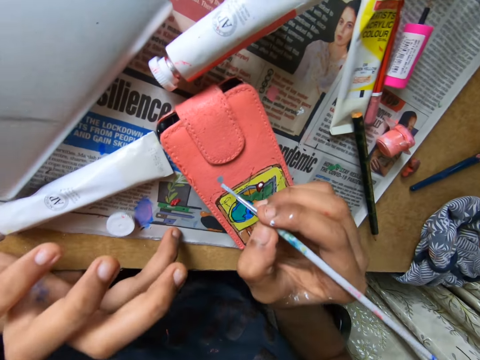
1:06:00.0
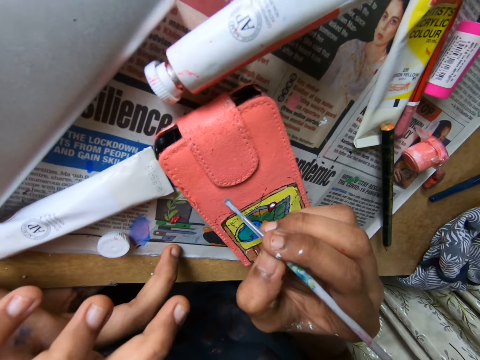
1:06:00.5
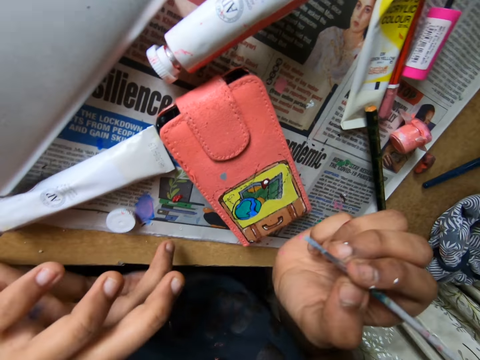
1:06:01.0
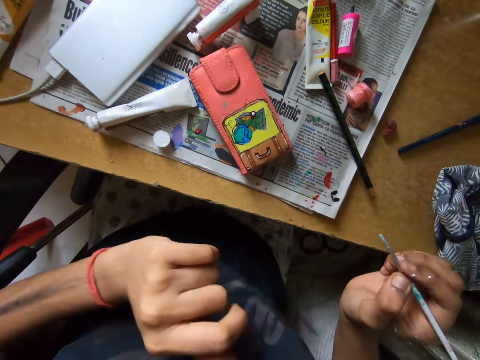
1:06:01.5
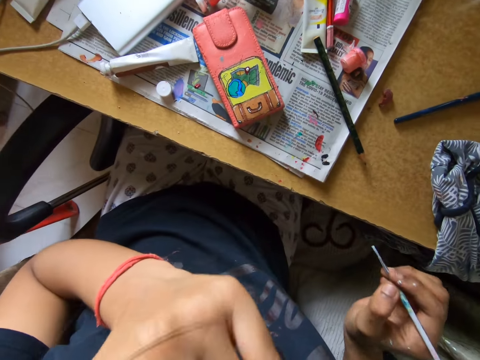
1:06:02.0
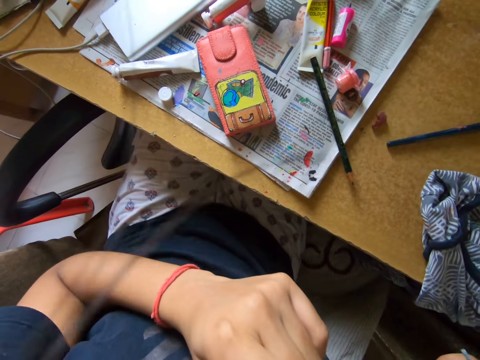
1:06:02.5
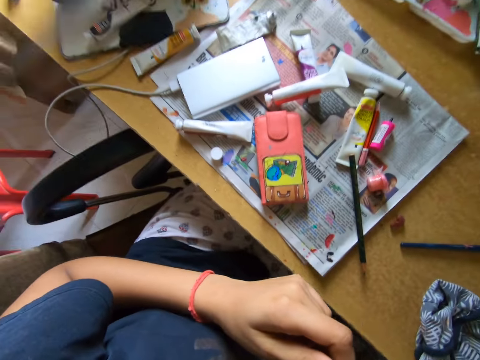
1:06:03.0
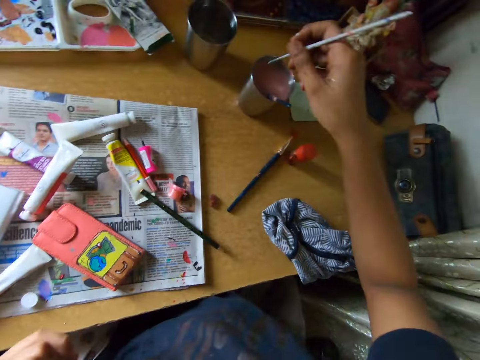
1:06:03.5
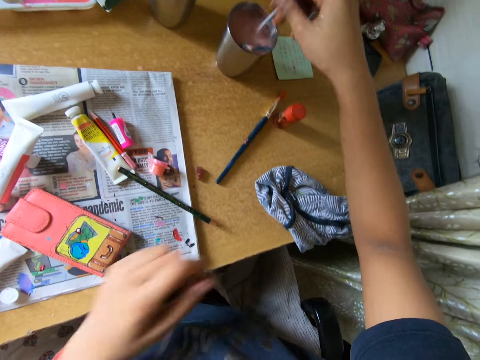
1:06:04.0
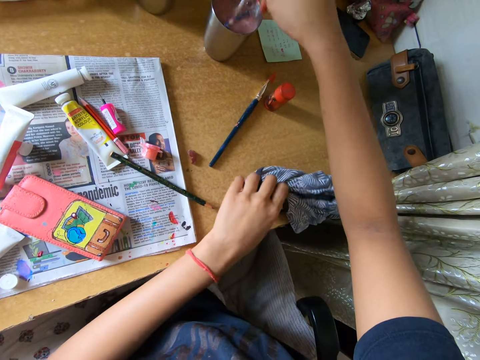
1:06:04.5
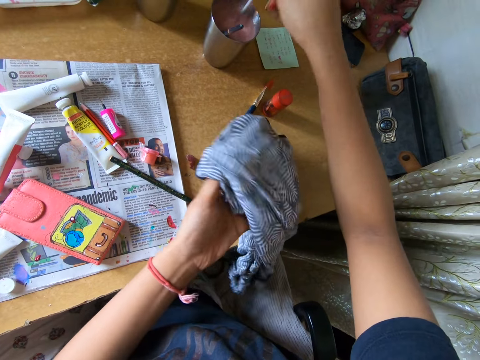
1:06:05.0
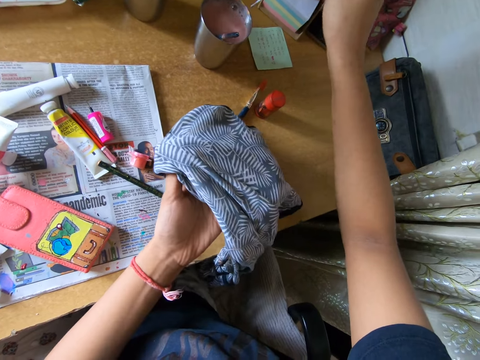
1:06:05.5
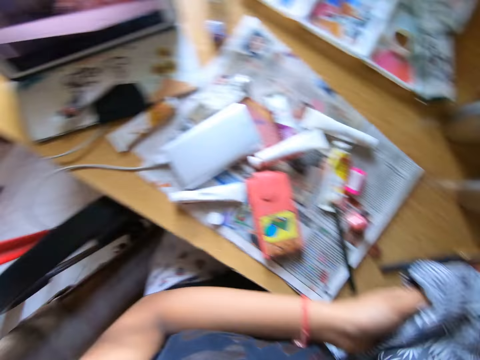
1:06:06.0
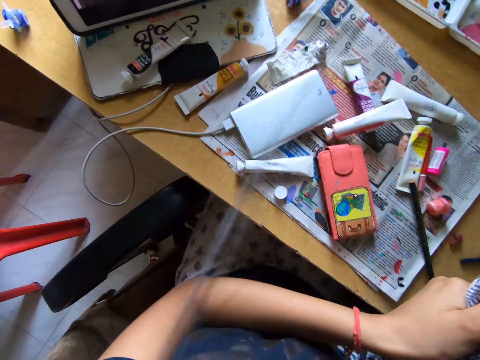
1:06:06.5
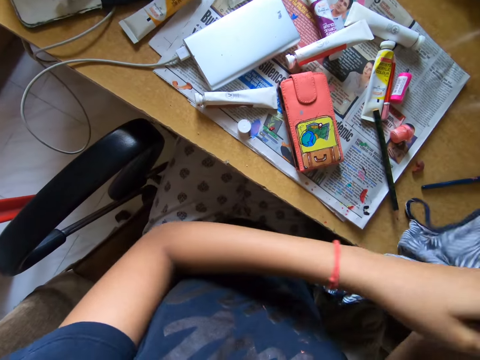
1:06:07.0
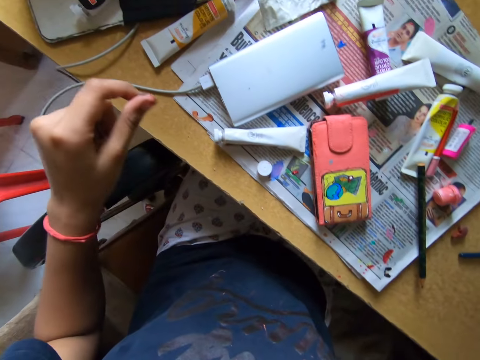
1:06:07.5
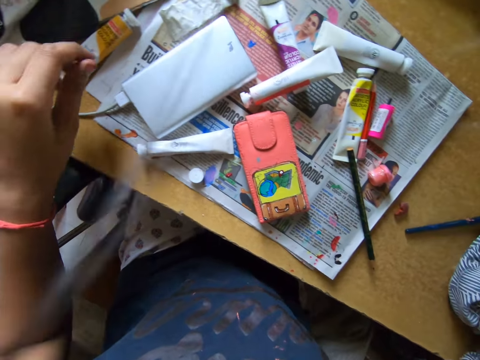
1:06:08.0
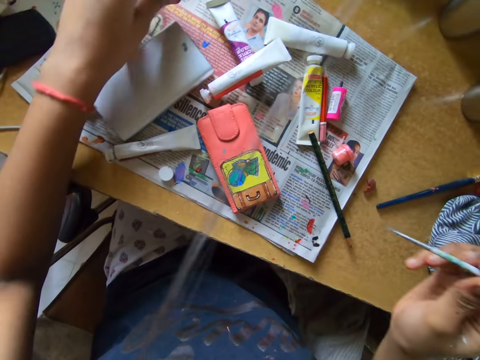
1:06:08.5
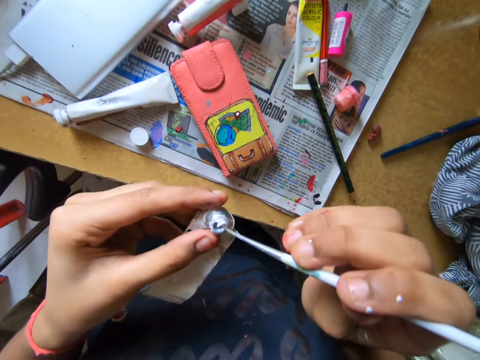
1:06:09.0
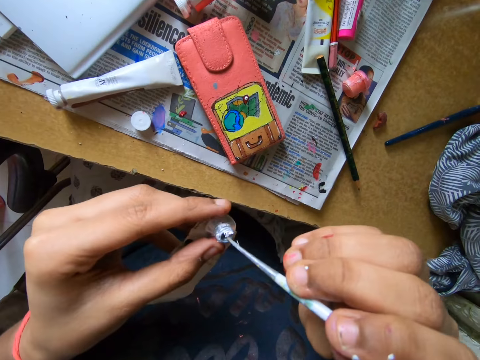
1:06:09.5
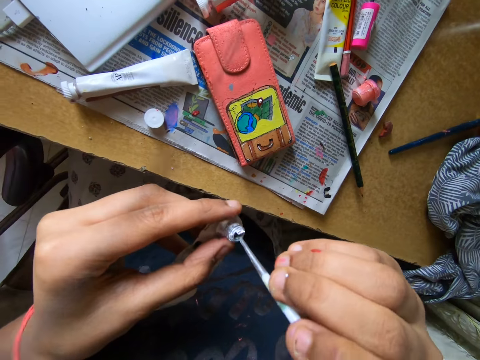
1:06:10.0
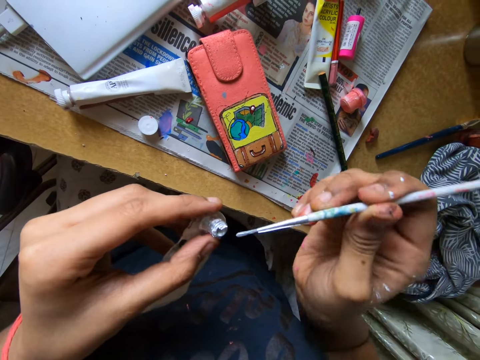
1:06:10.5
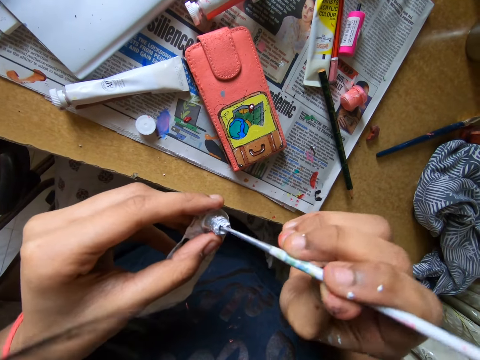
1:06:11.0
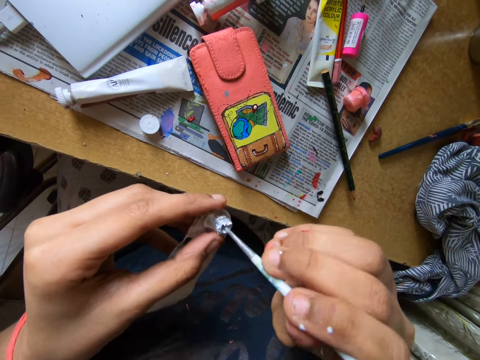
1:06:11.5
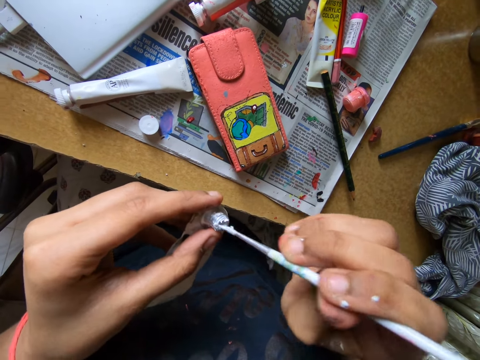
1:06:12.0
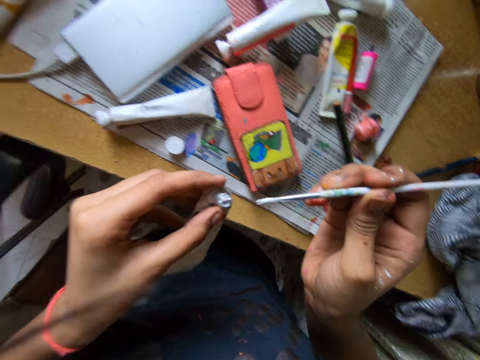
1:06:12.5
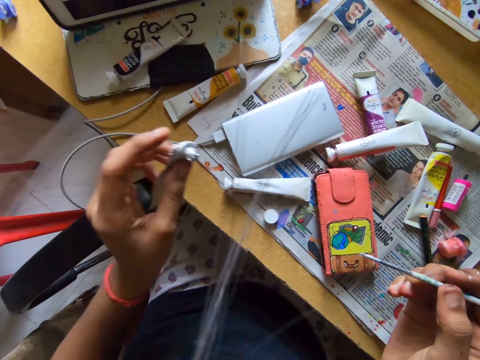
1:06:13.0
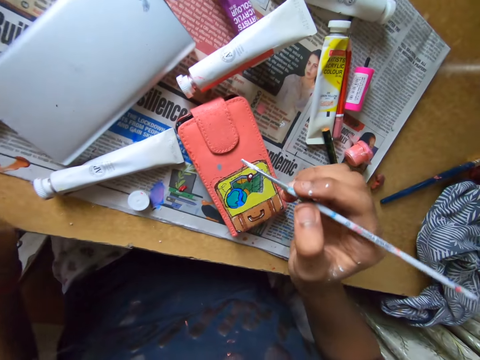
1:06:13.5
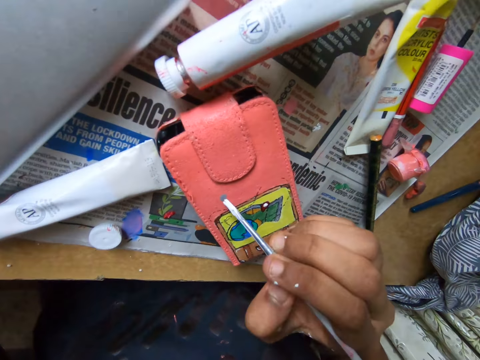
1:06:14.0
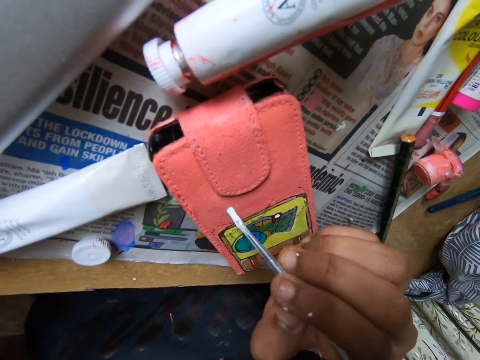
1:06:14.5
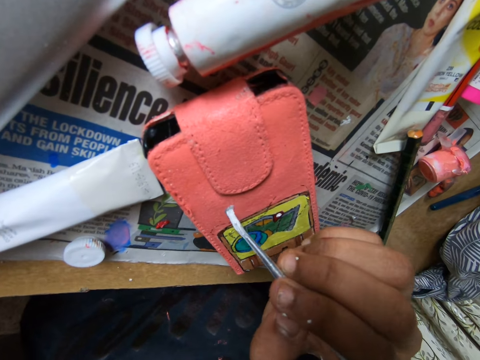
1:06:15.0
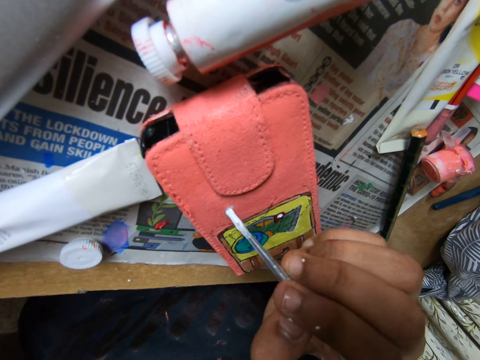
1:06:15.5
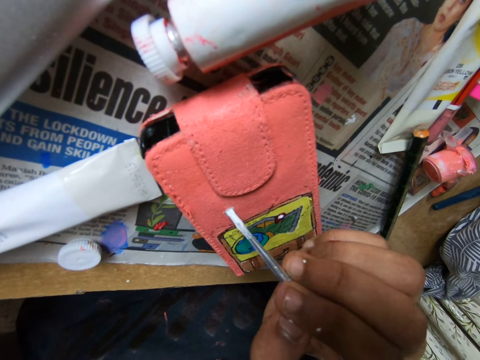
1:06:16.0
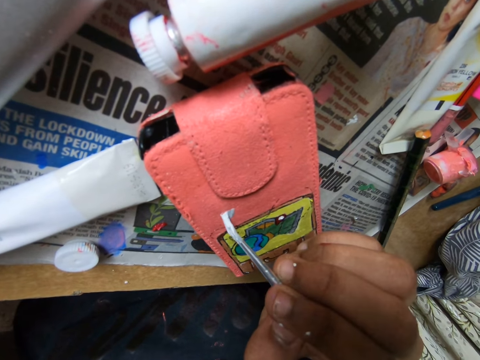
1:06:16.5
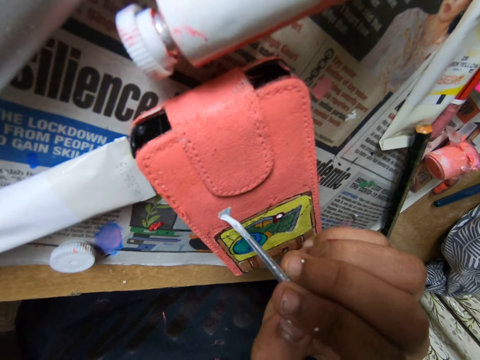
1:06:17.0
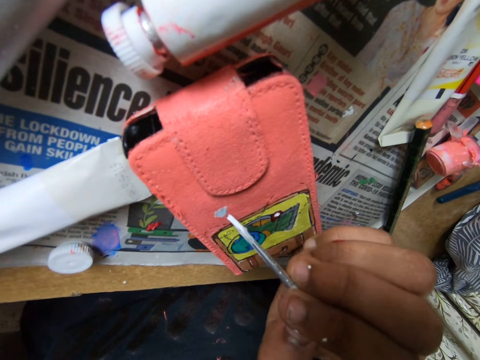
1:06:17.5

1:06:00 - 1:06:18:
The camera wearer touches her face. She dips the pencil brush in a tumbler. She stirs the solution in the cup with the brush. She shakes the pencil brush in the tumbler. She picks up the cloth from the table with her left hand. She wipes the pencil brush with the cloth. She picks up the tube from the table. She scoops paint from the tube with the brush in her right hand. She paints the pouch on the table with the paint brush in her right hand.

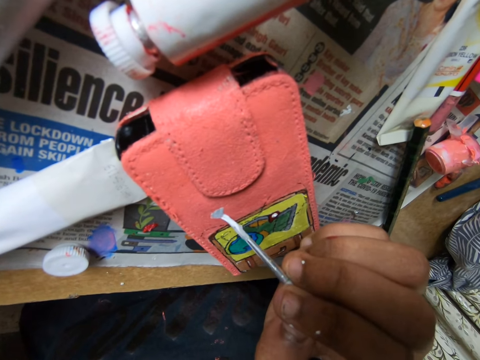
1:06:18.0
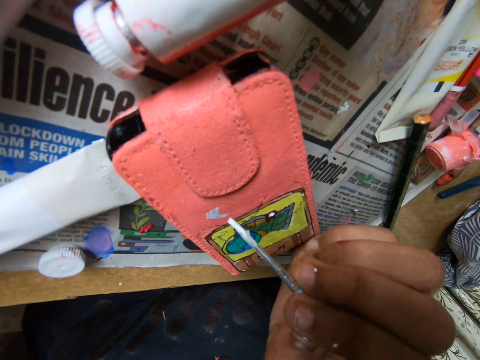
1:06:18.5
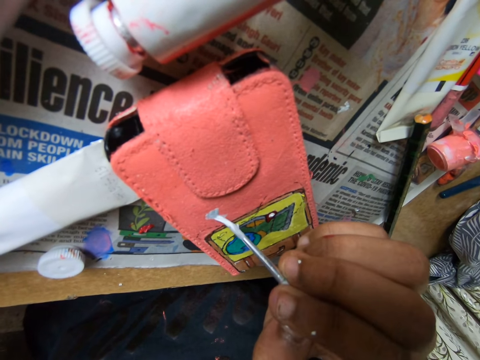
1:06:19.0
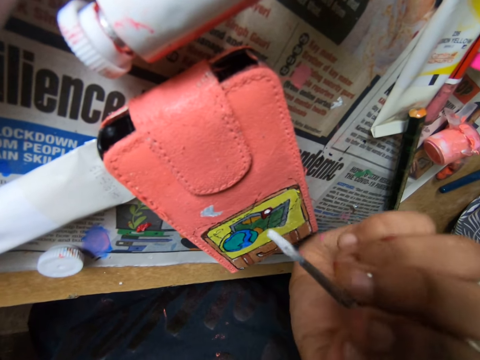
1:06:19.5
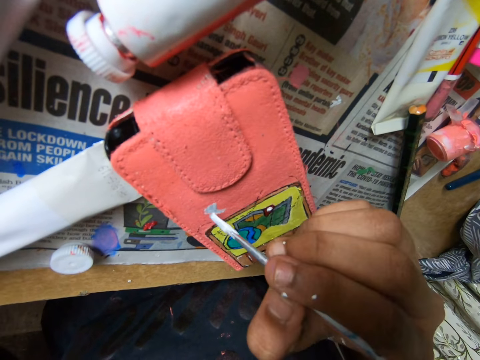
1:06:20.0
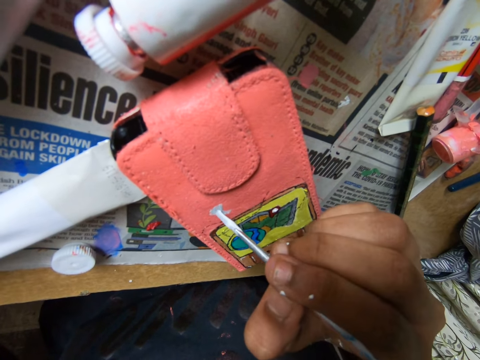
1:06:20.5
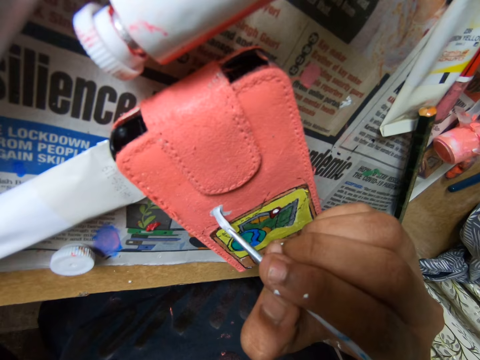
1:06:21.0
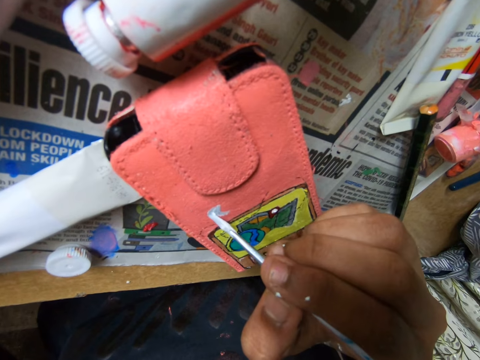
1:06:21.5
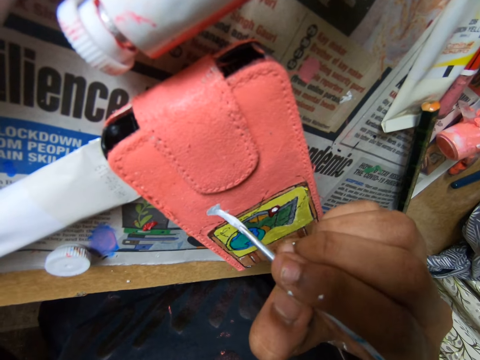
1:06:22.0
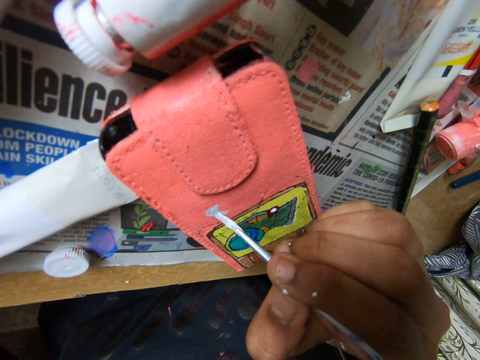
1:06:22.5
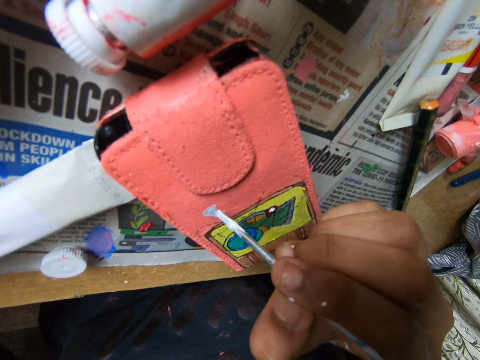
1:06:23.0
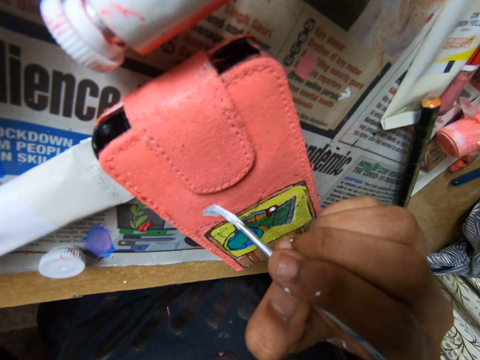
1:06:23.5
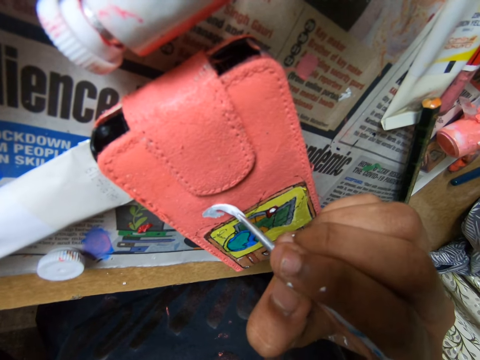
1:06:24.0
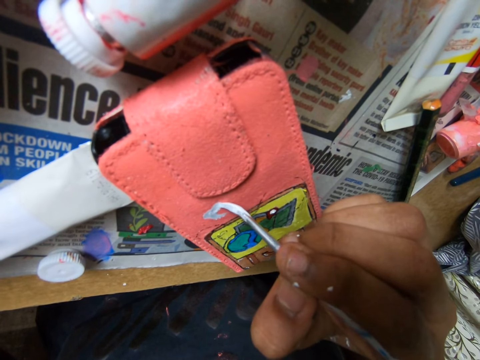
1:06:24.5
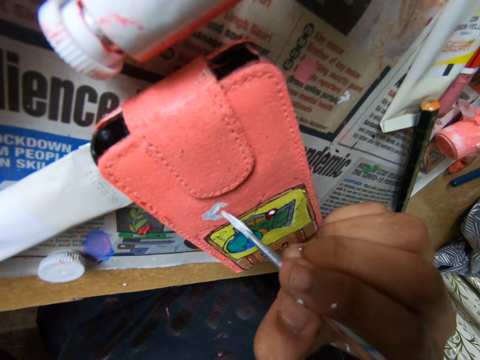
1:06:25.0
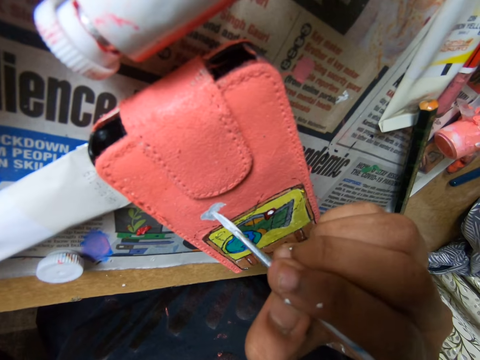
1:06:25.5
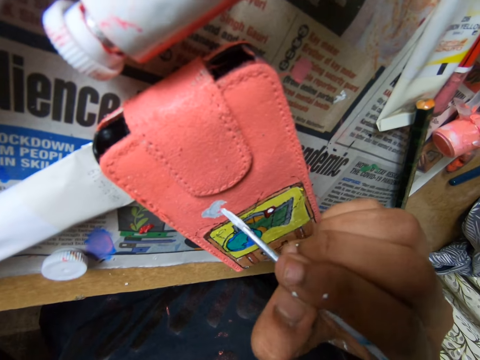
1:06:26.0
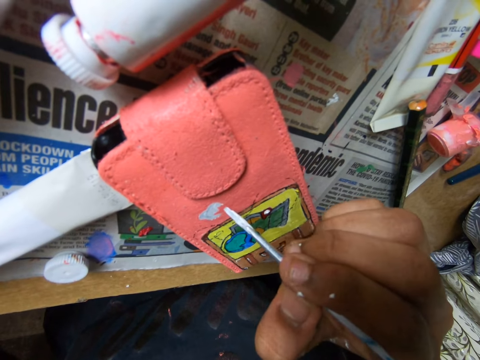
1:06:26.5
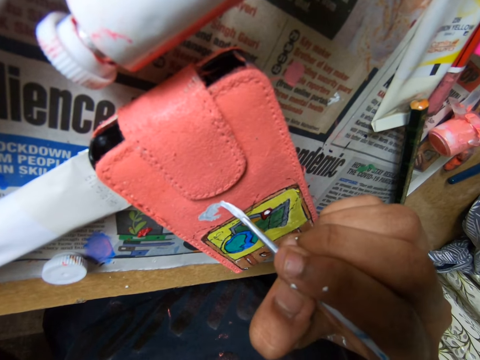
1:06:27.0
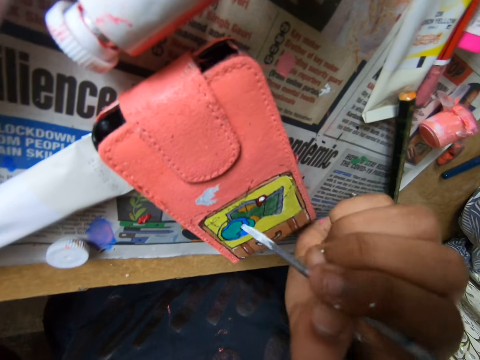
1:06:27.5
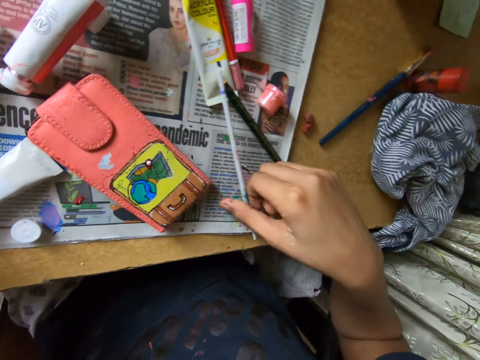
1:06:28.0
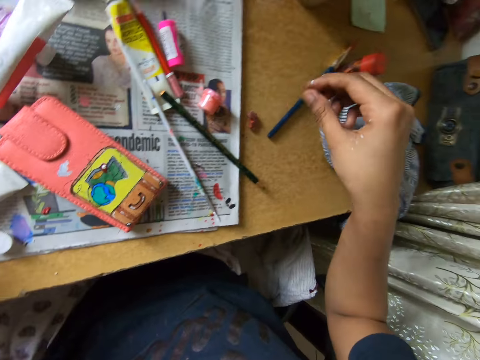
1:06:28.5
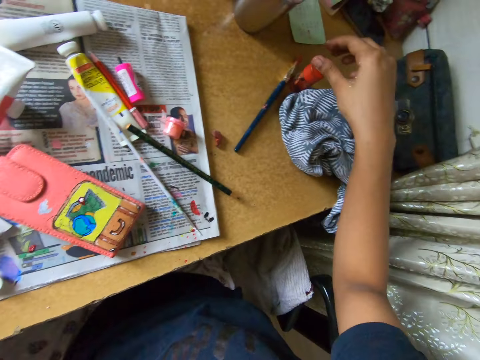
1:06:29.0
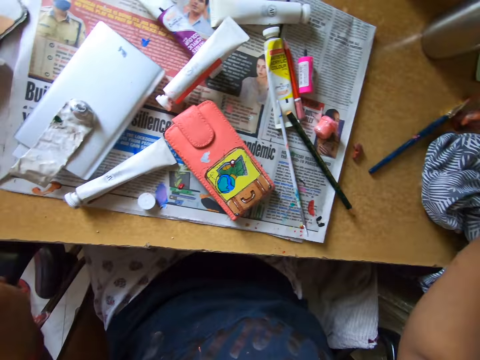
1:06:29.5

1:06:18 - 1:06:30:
The camera wearer puts the pencil brush on top of a newspaper. They look around.
